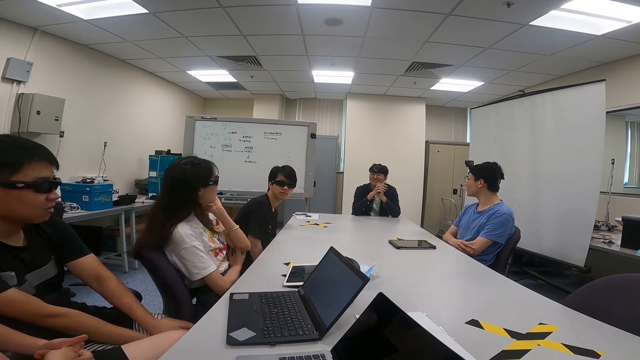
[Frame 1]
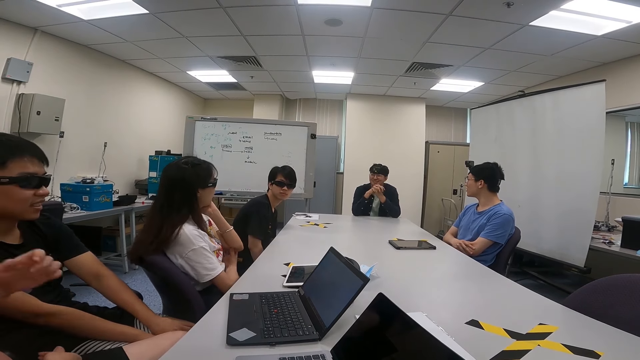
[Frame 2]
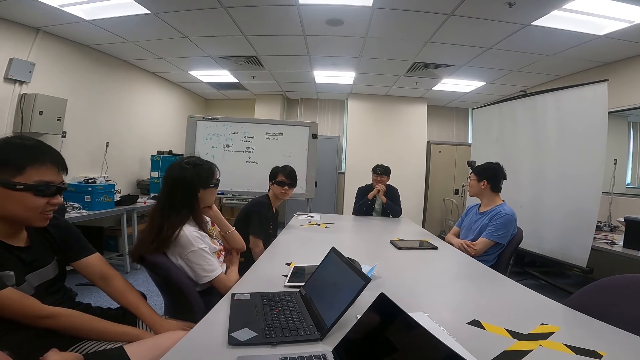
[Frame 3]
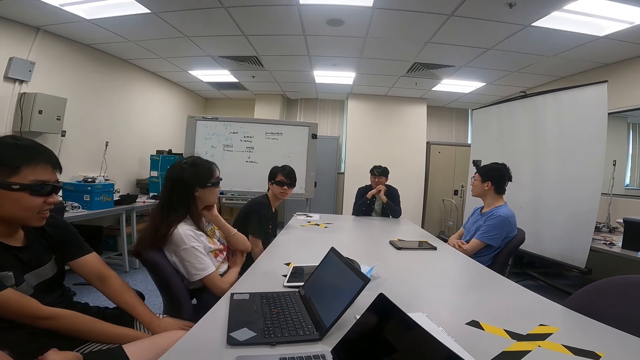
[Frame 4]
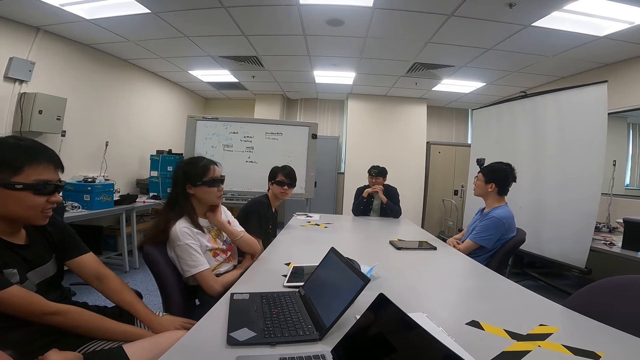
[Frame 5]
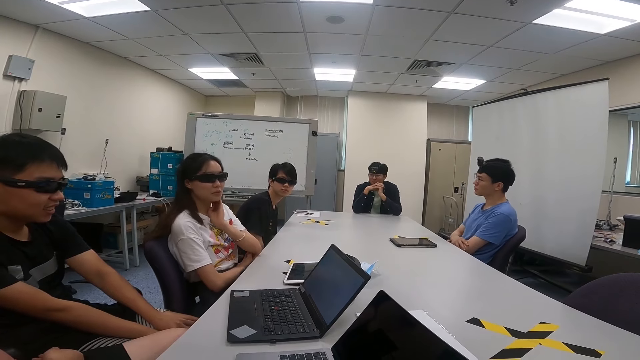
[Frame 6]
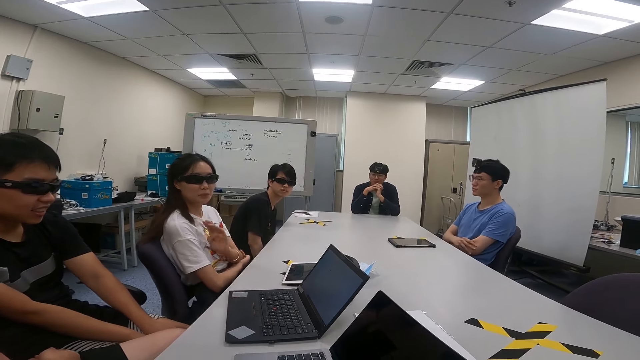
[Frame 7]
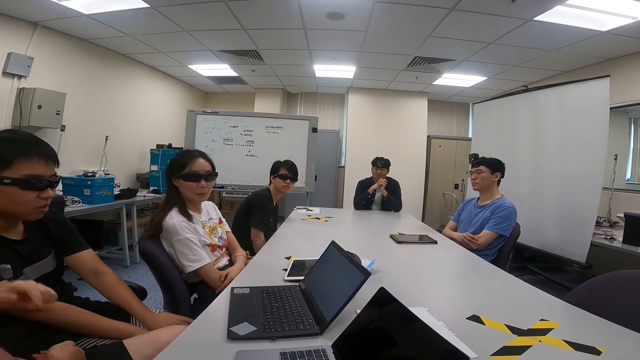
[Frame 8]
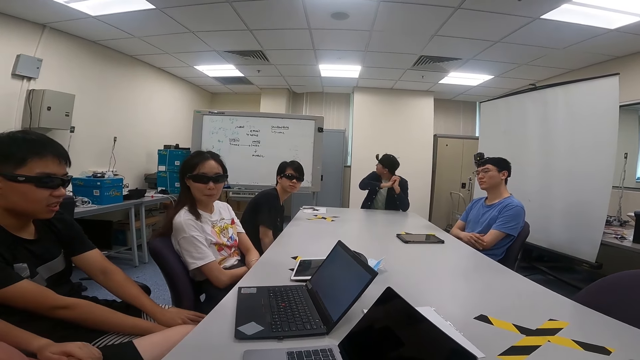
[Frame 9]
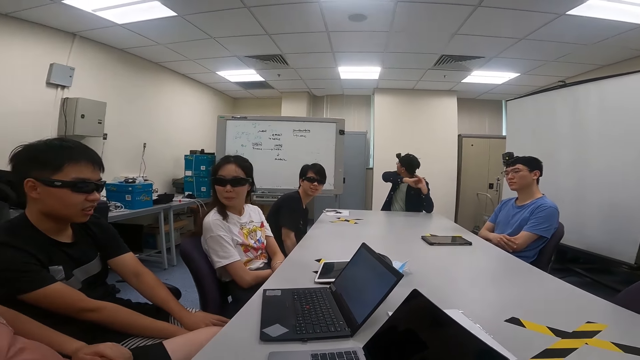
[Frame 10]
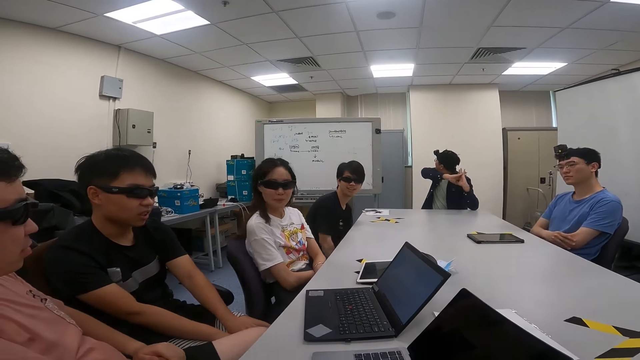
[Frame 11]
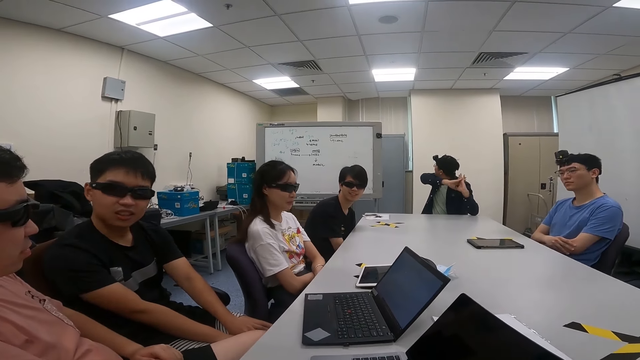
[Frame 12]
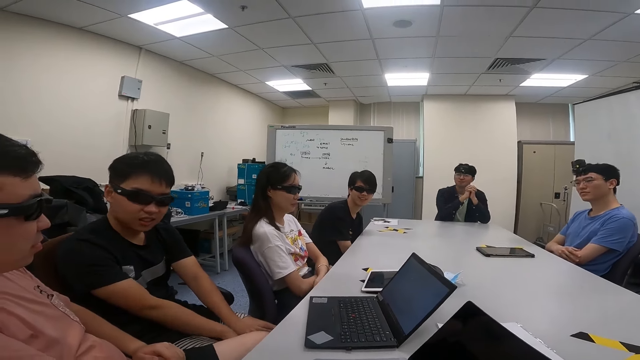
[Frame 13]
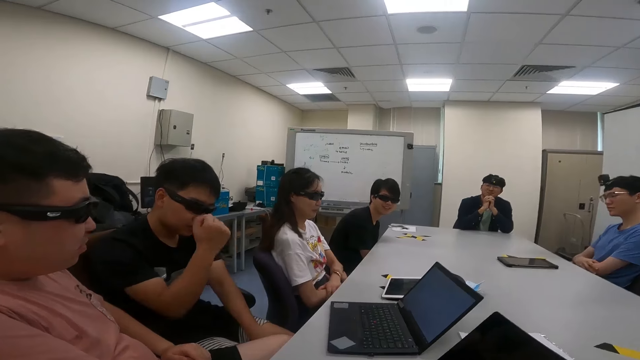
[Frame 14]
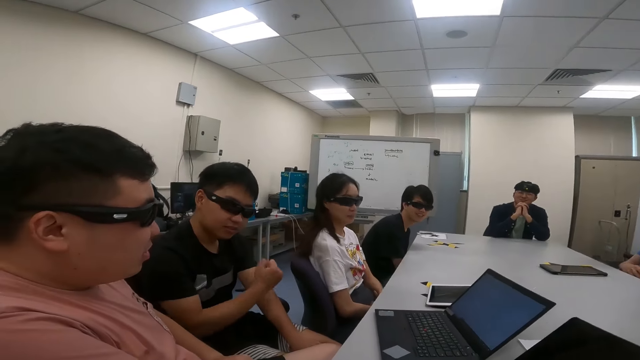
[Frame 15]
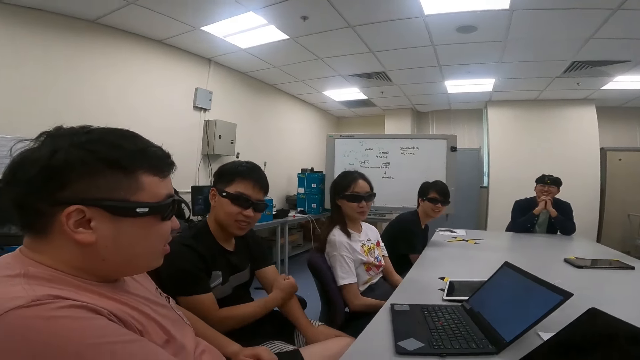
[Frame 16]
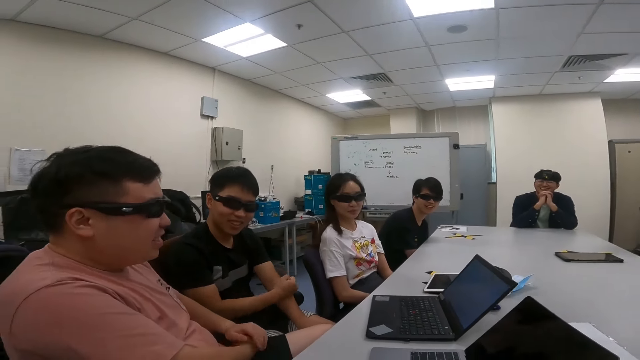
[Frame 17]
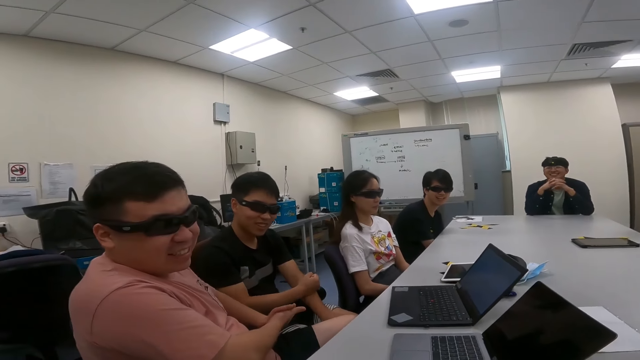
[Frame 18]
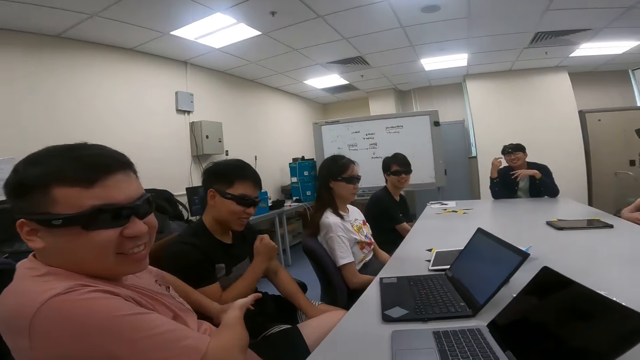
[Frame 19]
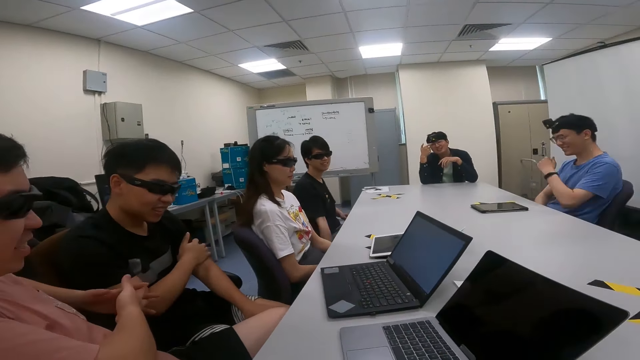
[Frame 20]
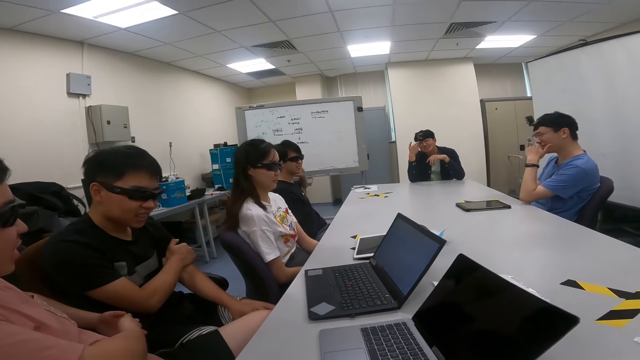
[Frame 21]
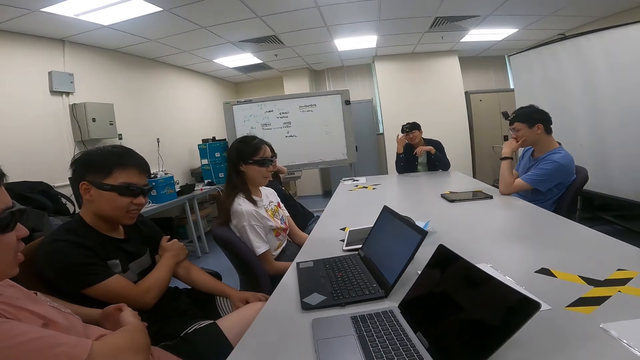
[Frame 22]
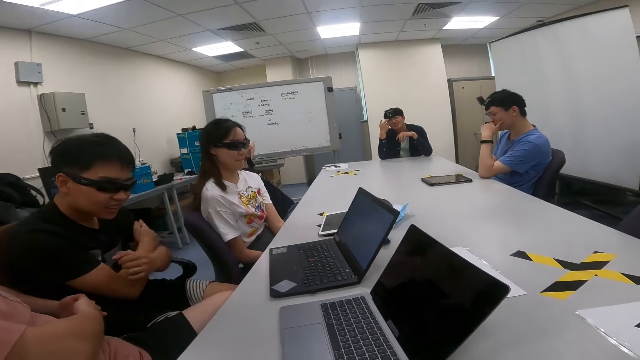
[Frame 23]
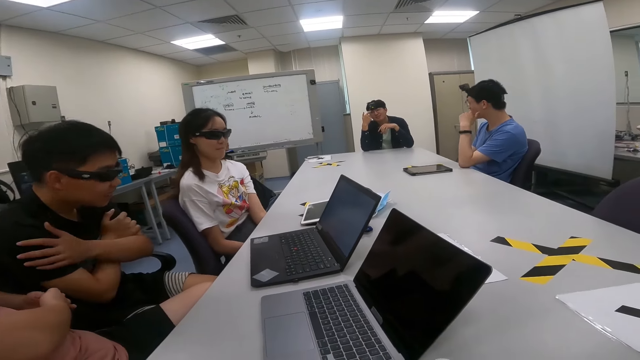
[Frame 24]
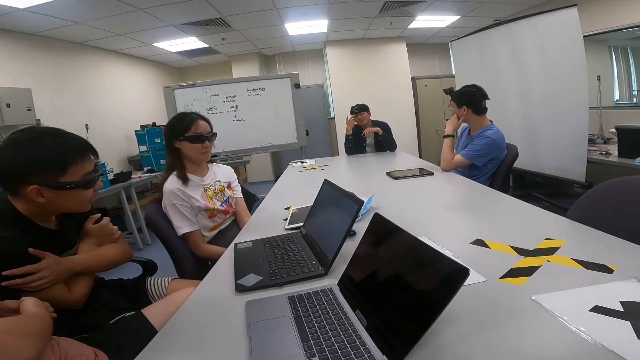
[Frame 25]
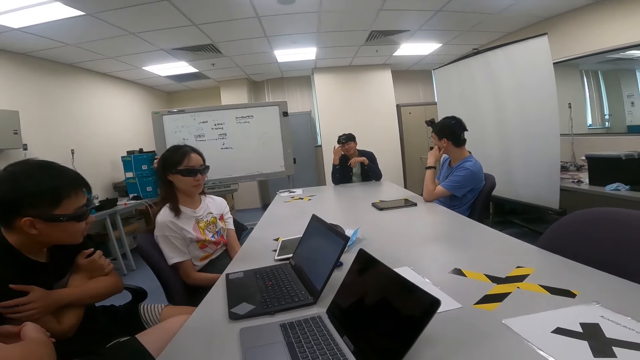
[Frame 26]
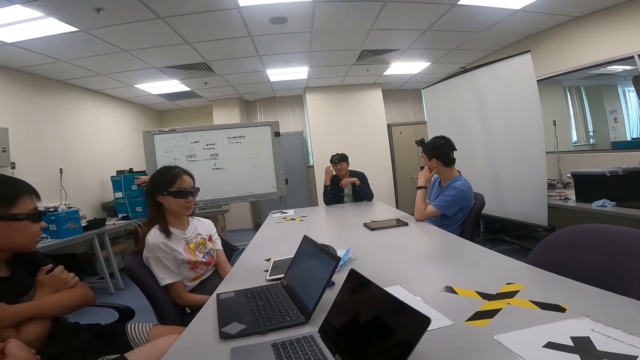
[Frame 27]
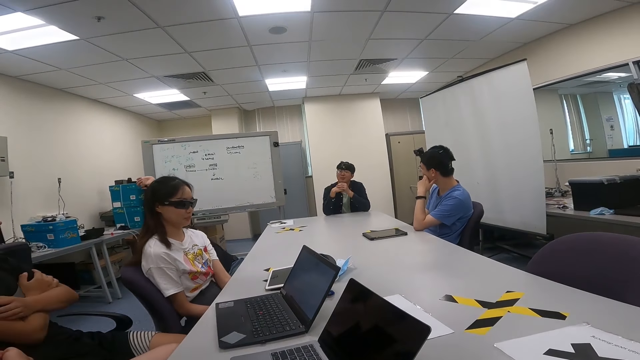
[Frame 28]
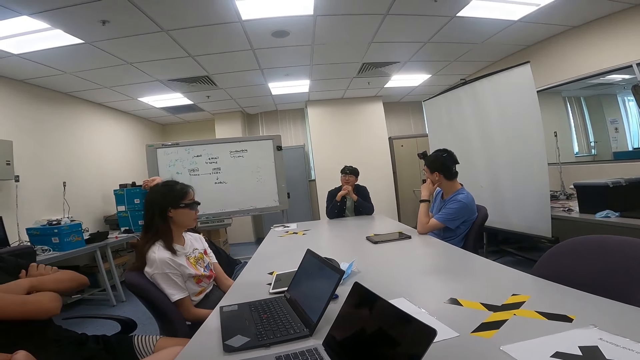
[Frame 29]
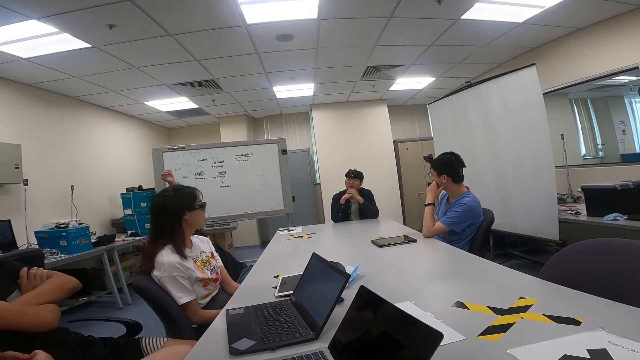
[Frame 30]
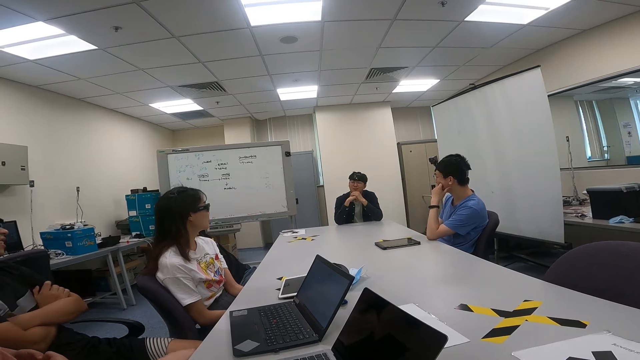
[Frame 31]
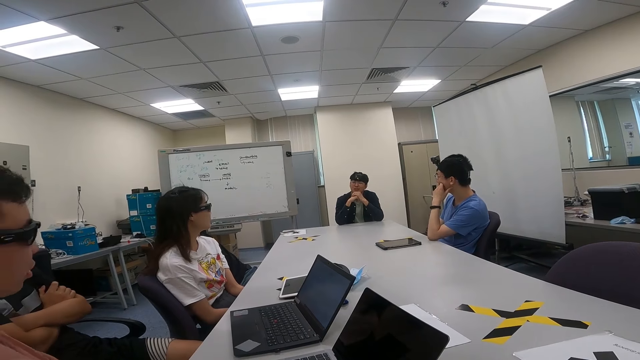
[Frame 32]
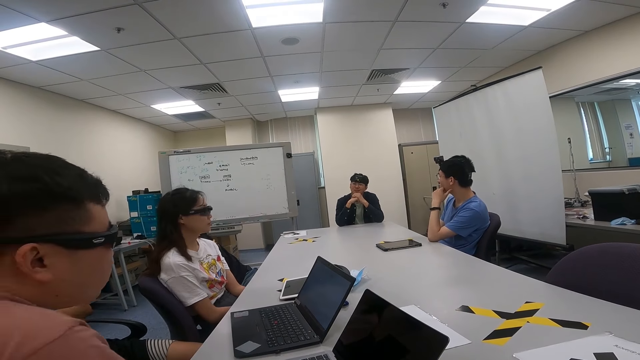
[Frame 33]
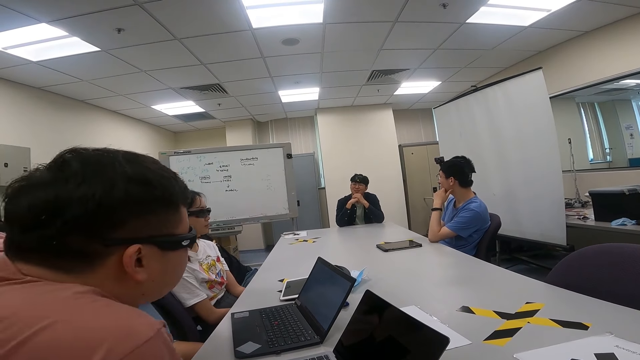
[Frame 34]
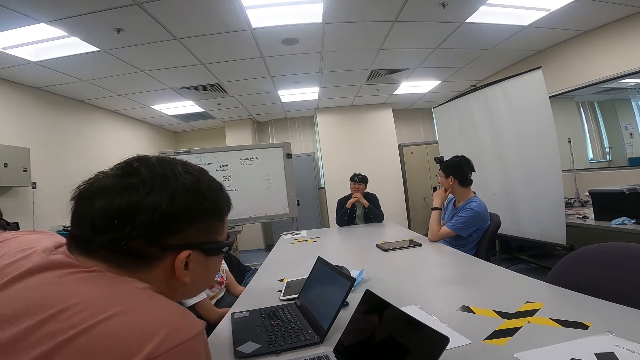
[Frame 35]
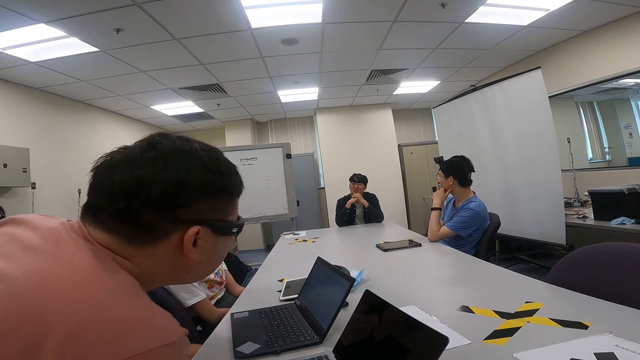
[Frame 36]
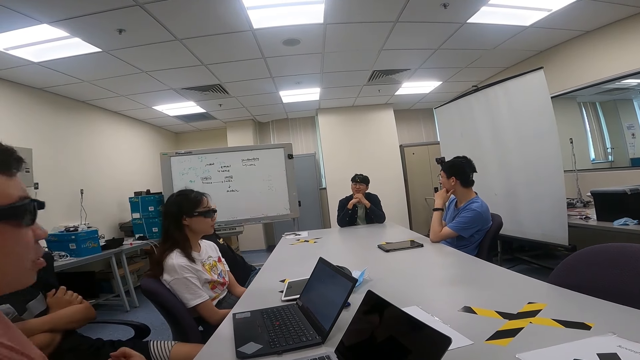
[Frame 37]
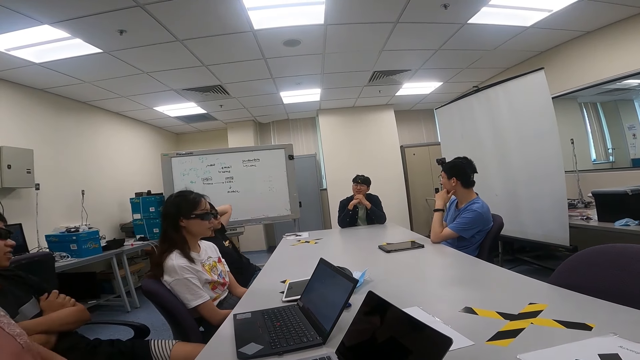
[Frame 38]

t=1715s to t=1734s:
A man looks around. Another man talks to the board members. A third man moves his hand upwards. The first man swings a chair around. The third man holds his hands together. The second man looks around. A fourth man looks backwards. The second man uses gestures and moves the right hand. The fourth man looks around. The third man rubs his hands together. The fourth man touches his face. A fifth man stretches his hands. The first man lifts his hand upwards and puts his hand on his cheek. The second man moves his hands. The first man looks around. A person talks to the camera wearer. The second man moves backwards. The fourth man holds his hands together. The third man moves forward. A woman nods her head.

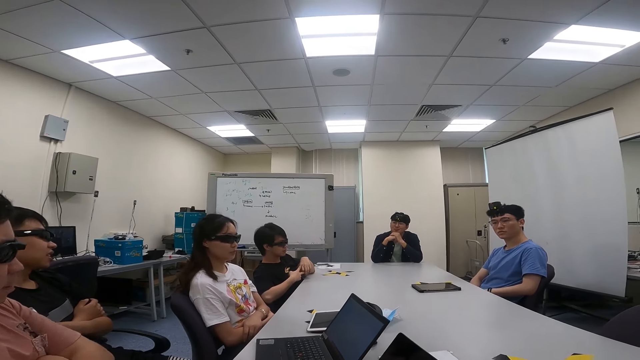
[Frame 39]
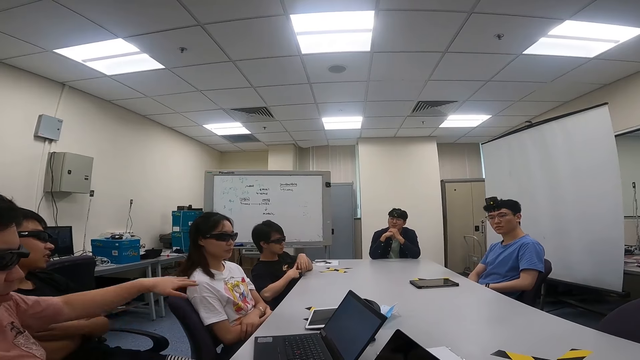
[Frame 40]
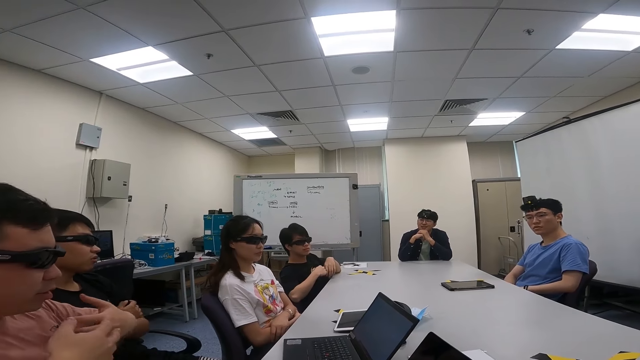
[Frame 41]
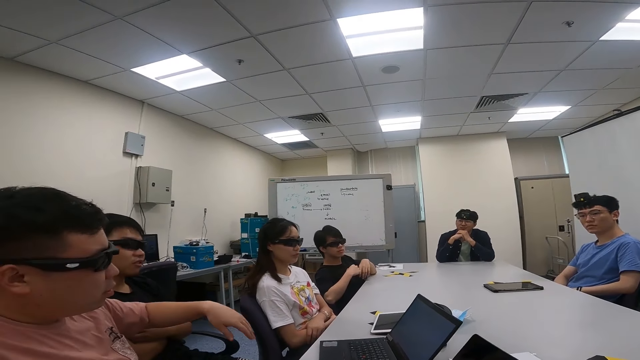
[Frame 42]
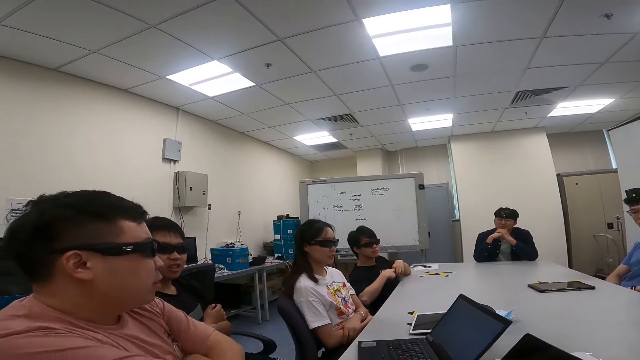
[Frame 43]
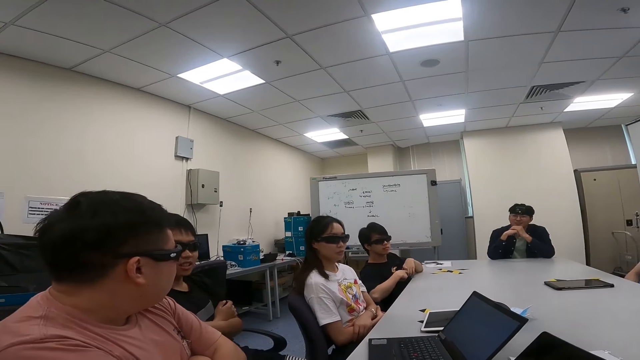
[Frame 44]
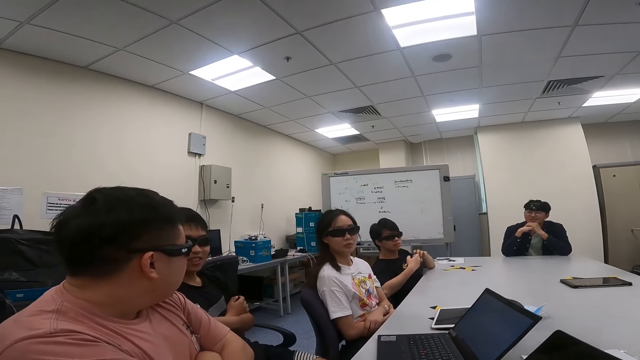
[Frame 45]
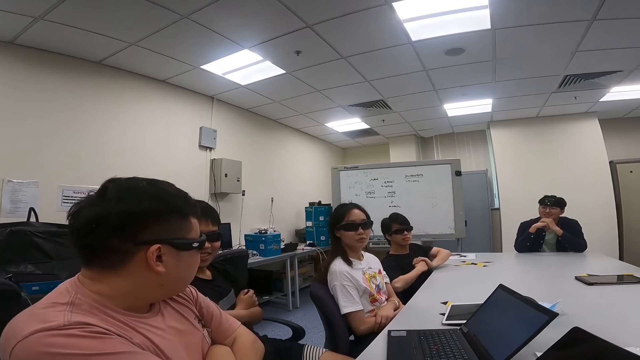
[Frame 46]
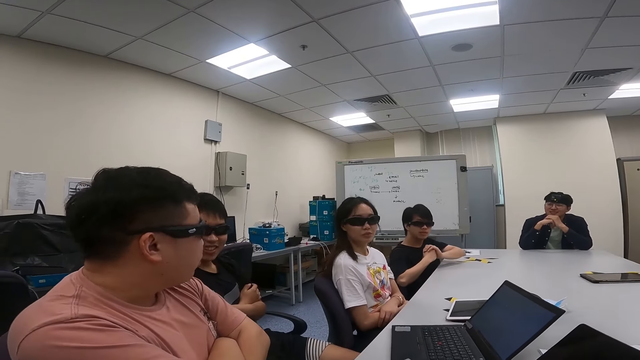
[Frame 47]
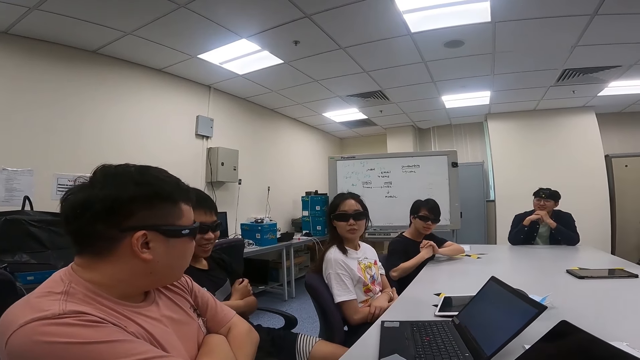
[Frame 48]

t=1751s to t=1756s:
A person talks to another person and a third person. A man uses gestures. The second person moves the left hand. A woman looks around. Another man talks to the first man. The first man nods his head. The second person talks to the third person. A third man moves forward.
